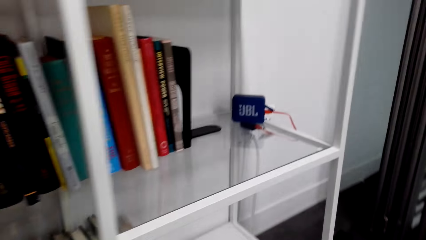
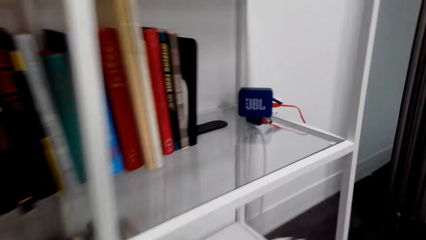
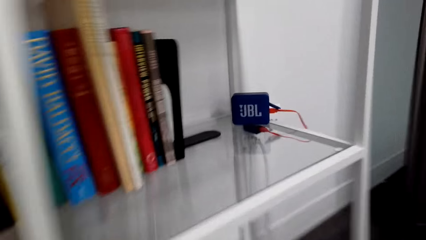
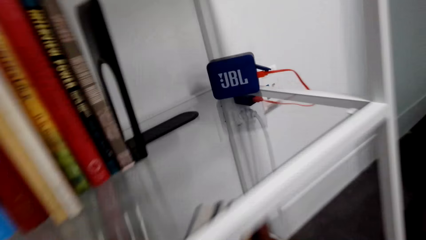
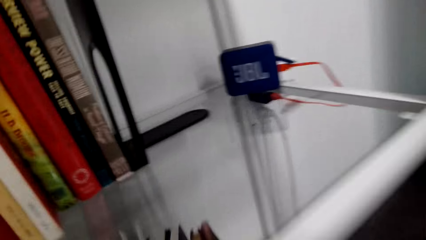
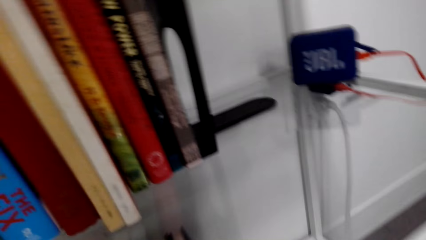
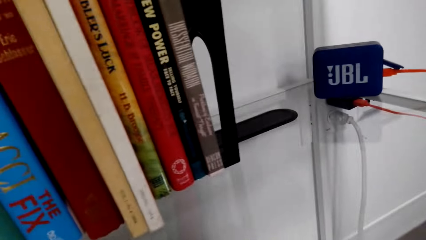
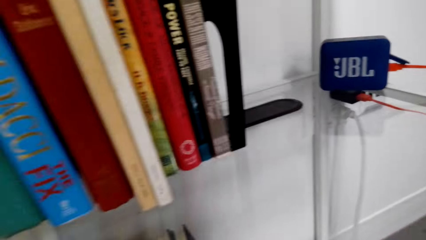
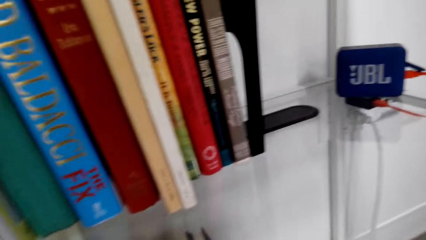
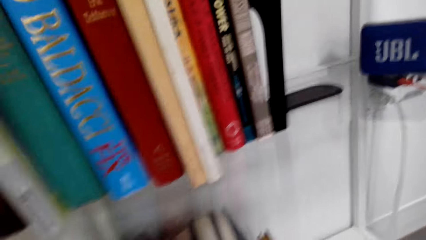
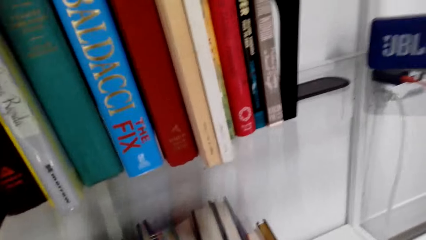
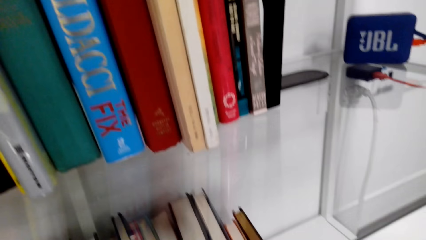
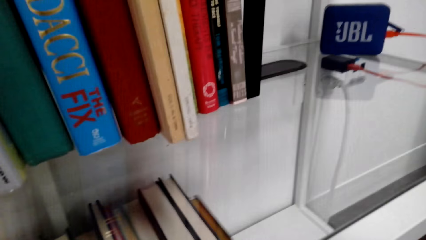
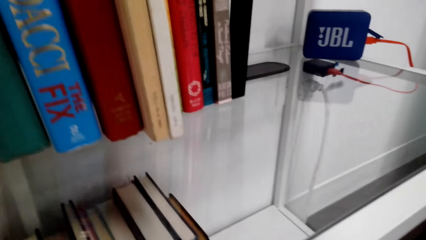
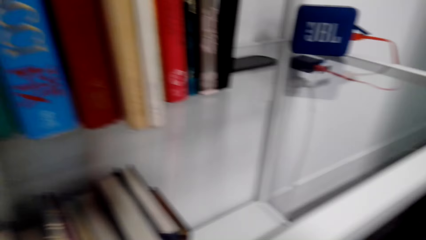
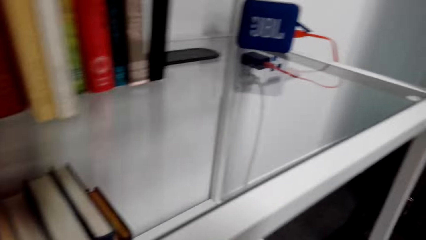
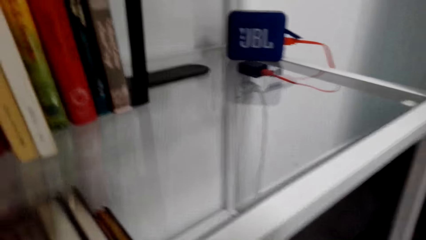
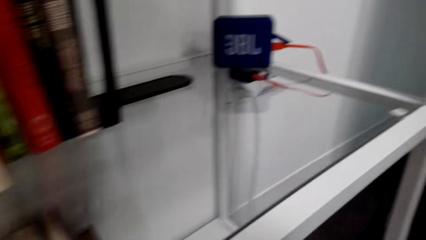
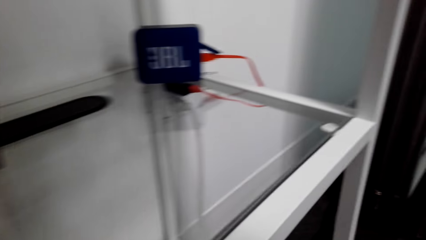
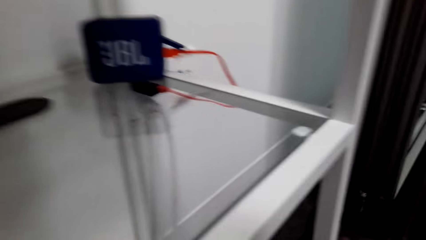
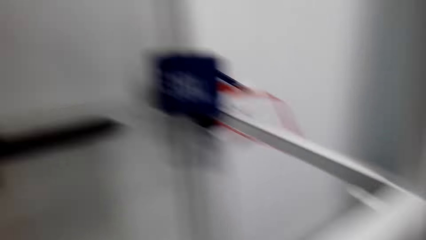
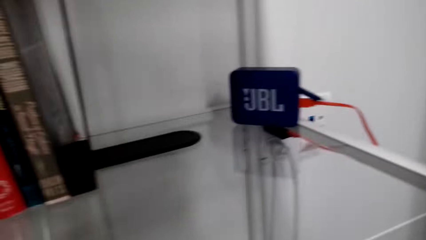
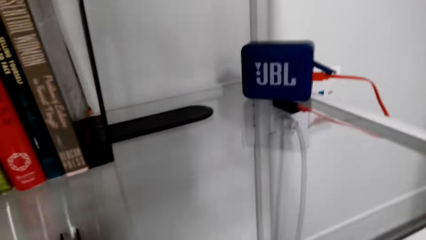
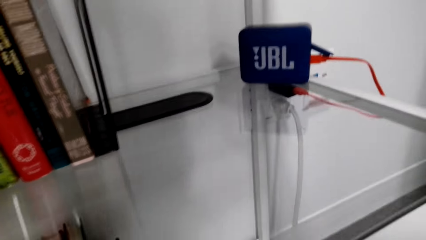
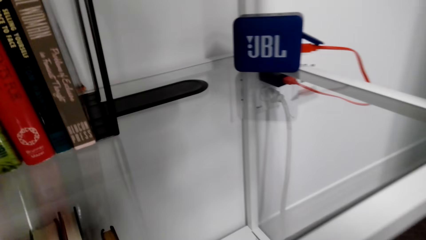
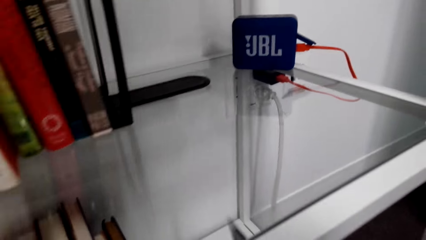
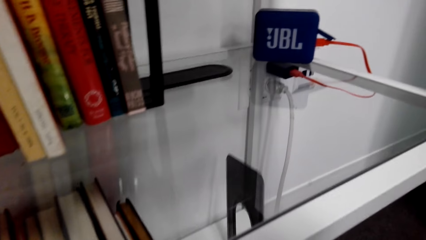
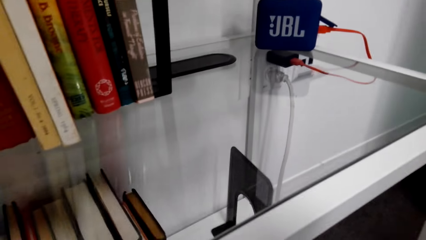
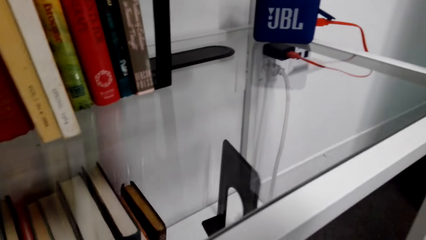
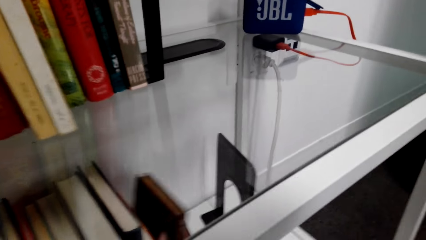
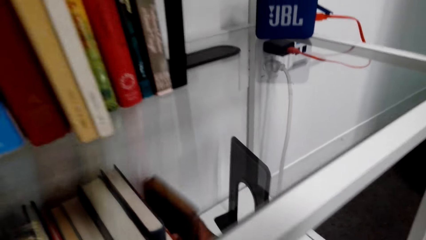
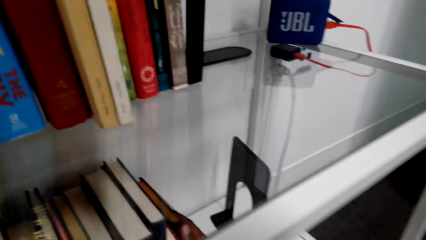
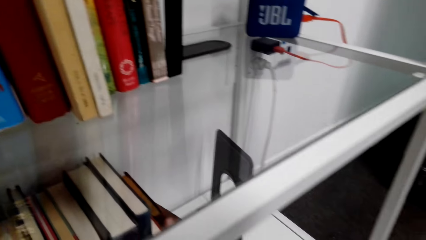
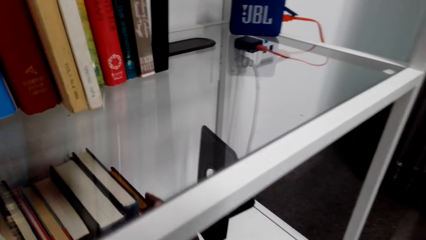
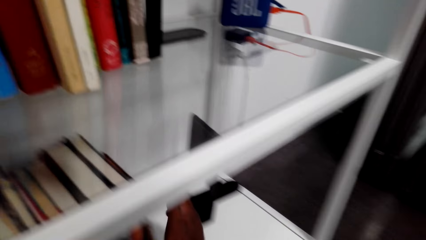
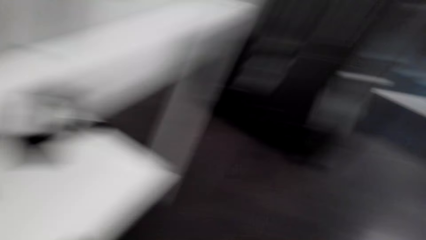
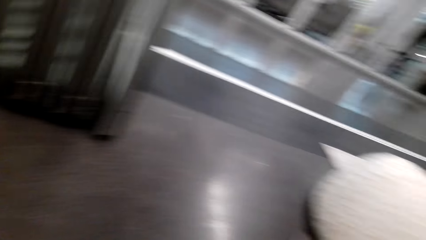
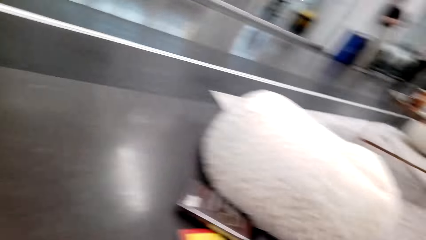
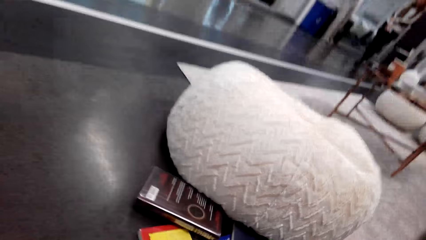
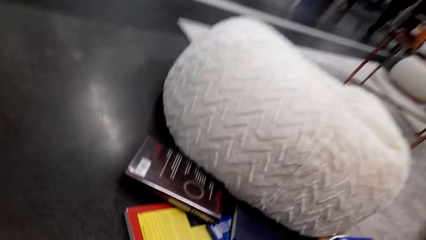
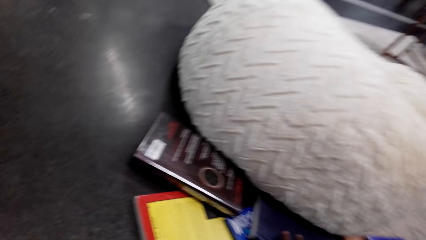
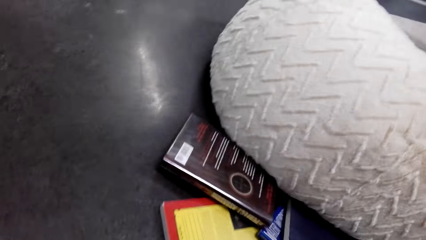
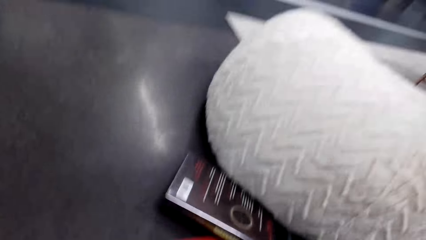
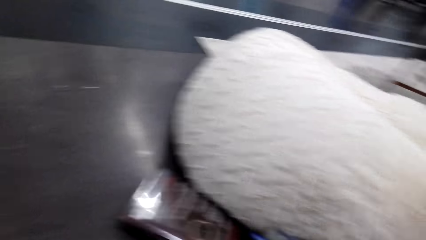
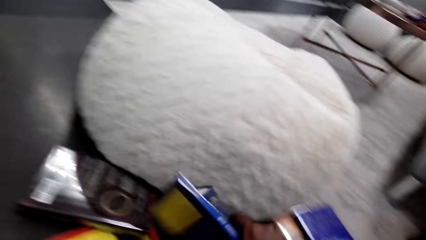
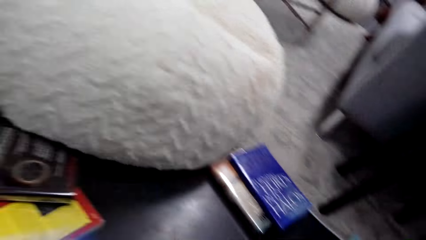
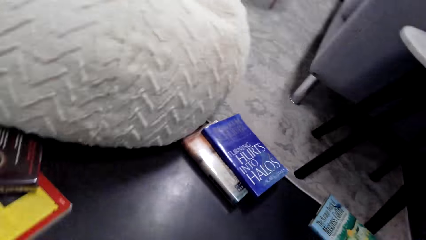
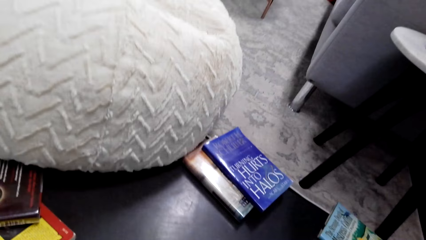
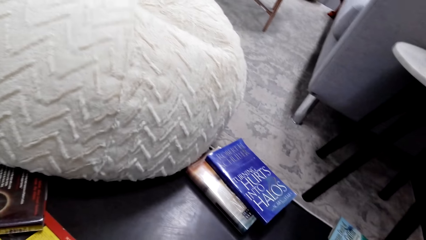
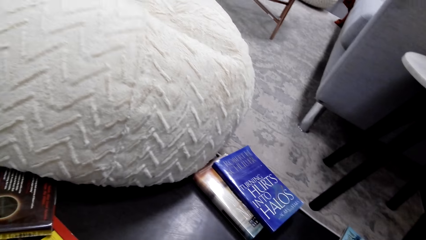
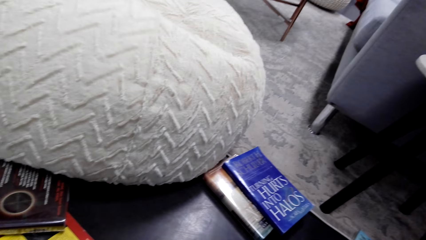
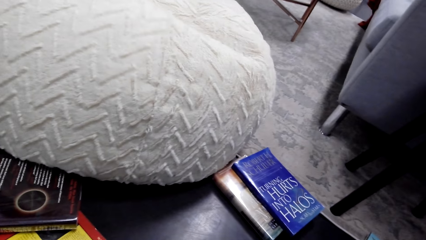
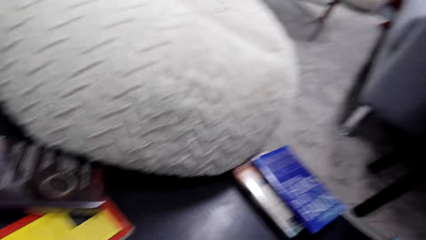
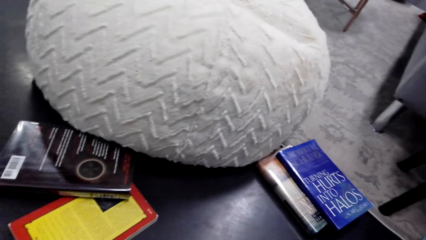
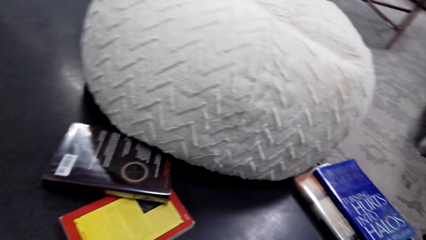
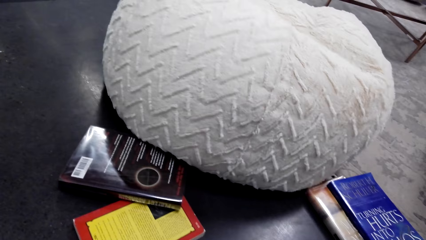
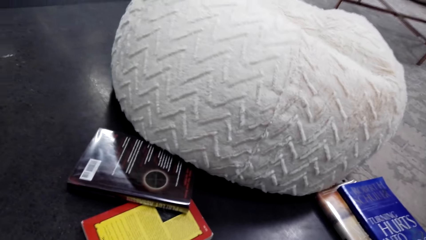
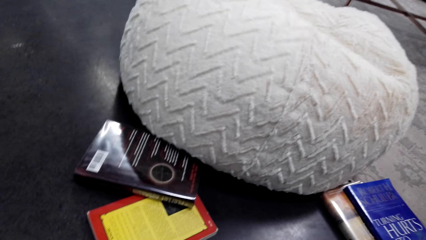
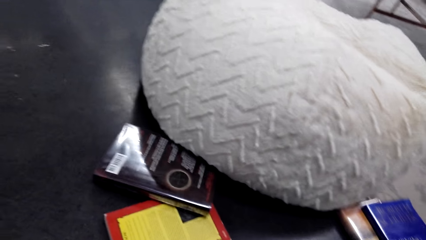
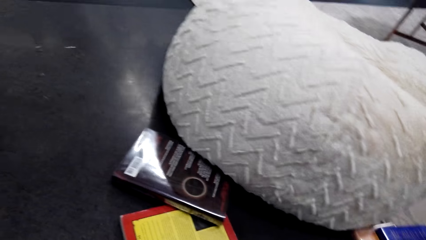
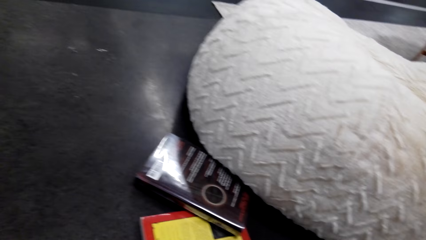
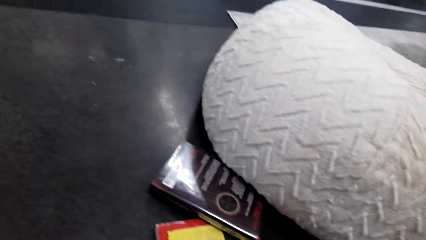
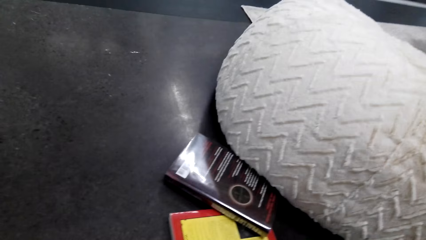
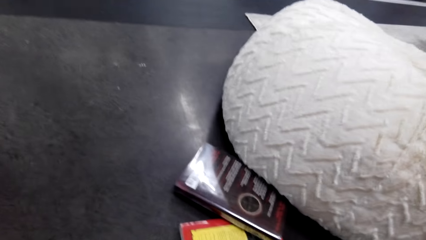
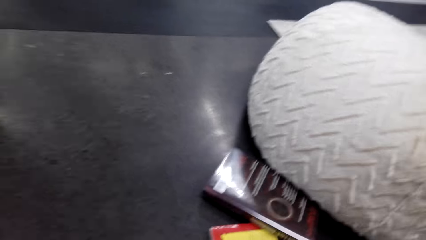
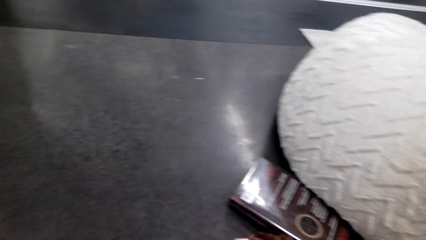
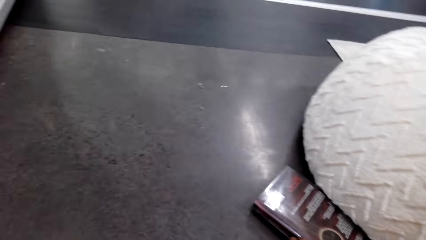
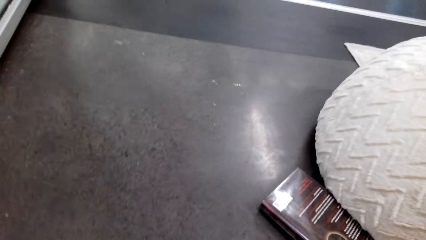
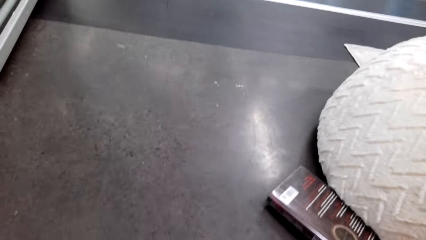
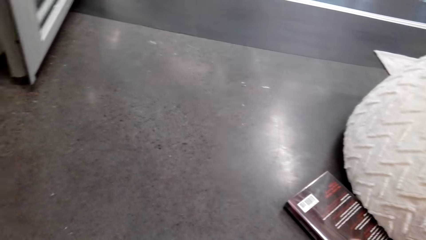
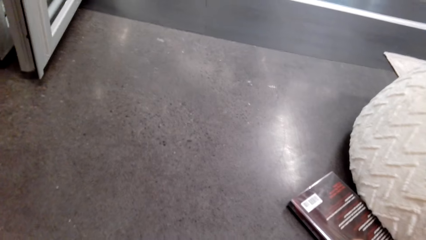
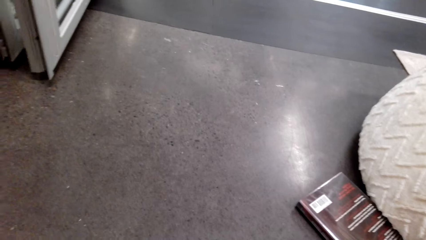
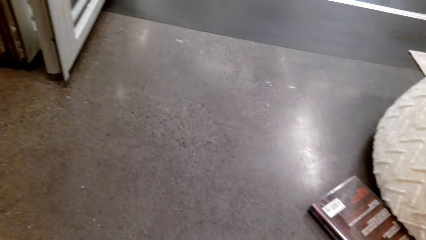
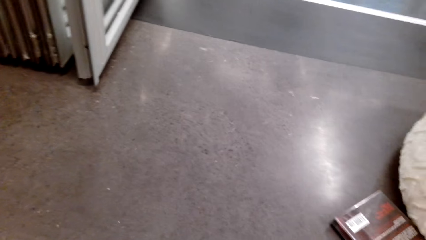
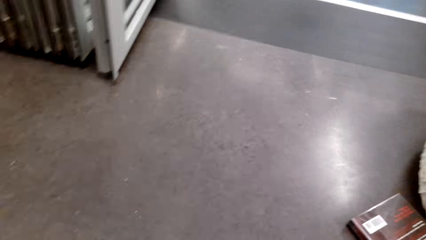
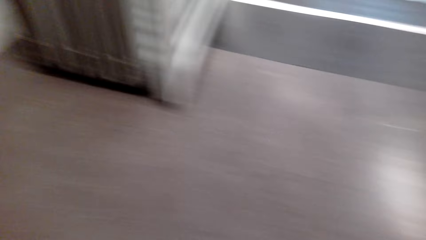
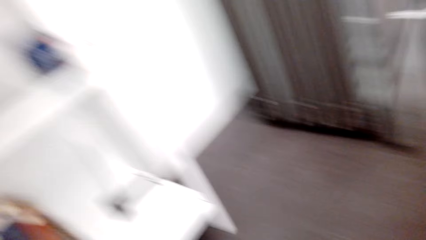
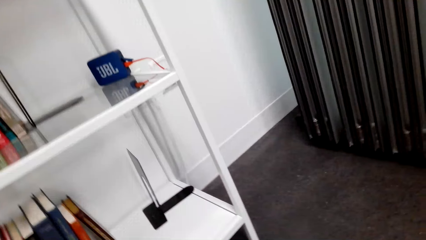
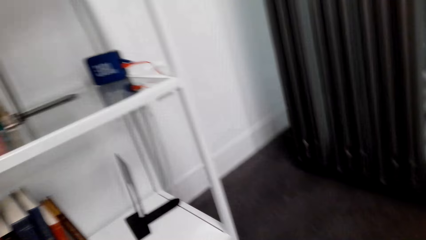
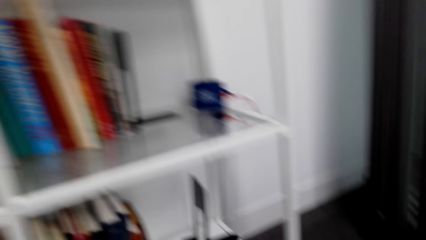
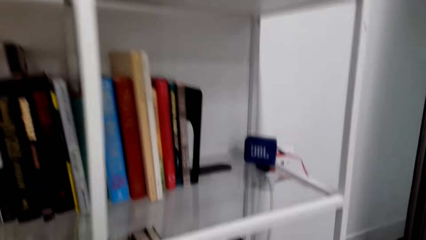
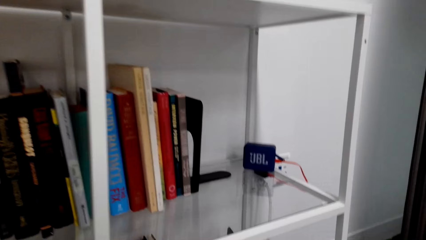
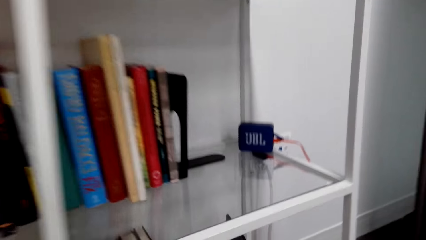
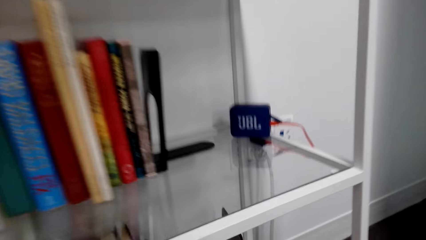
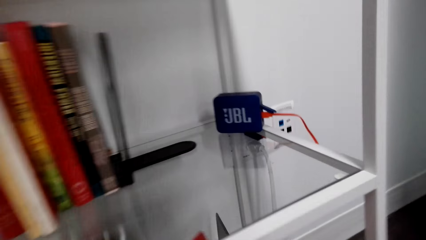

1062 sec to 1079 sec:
The camera wearer puts the books on the shelf. They put something on the shelf. They arrange the books on the shelf. They pick other books from the floor.
